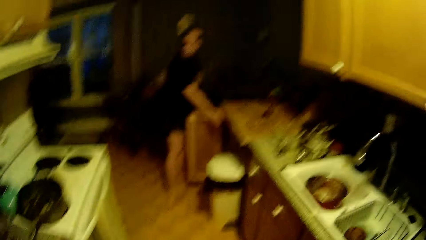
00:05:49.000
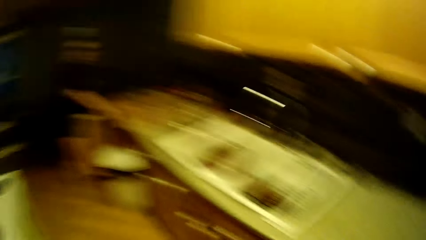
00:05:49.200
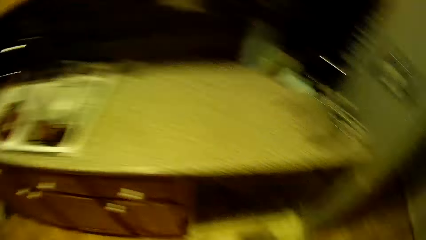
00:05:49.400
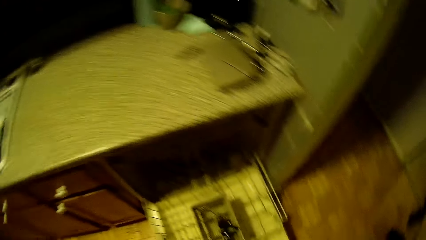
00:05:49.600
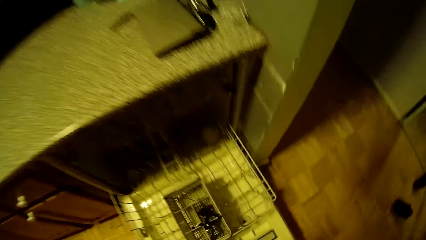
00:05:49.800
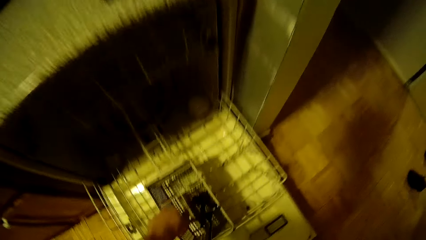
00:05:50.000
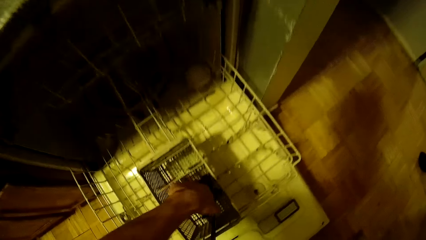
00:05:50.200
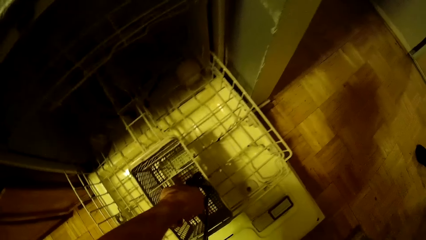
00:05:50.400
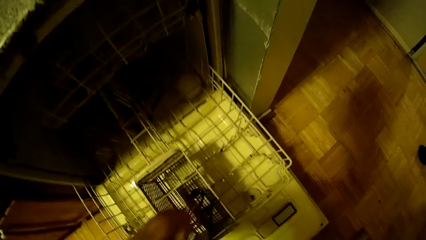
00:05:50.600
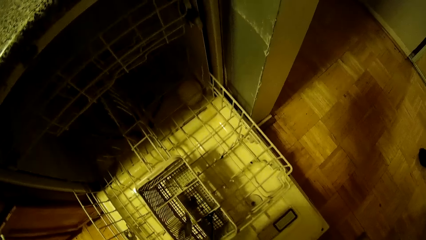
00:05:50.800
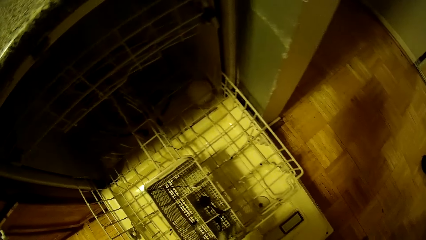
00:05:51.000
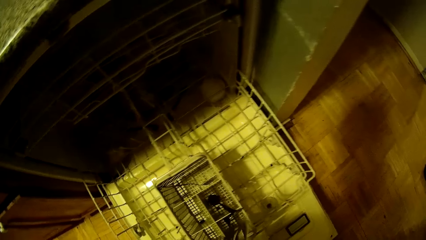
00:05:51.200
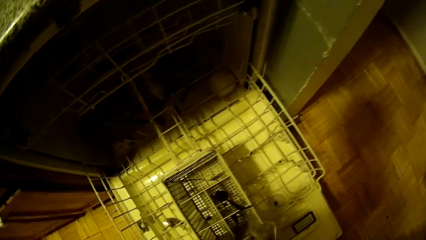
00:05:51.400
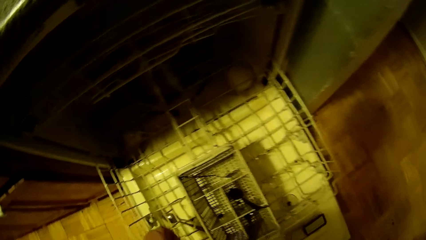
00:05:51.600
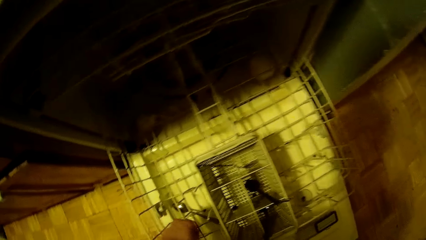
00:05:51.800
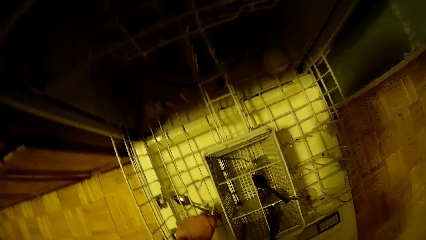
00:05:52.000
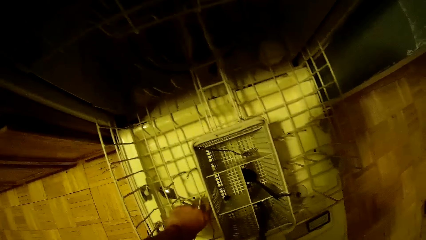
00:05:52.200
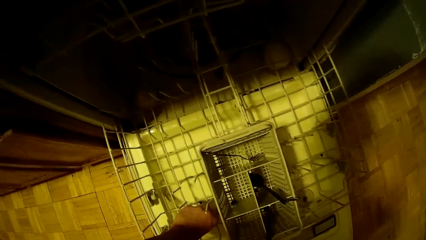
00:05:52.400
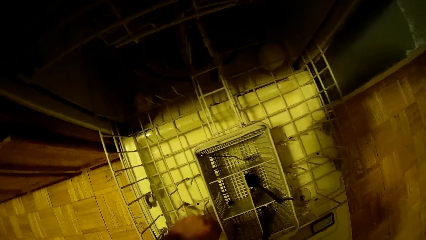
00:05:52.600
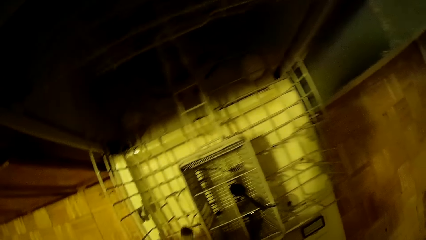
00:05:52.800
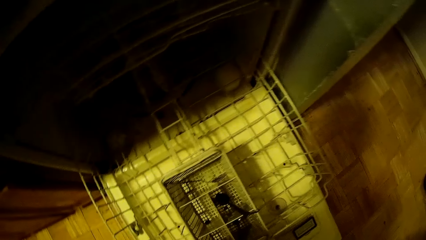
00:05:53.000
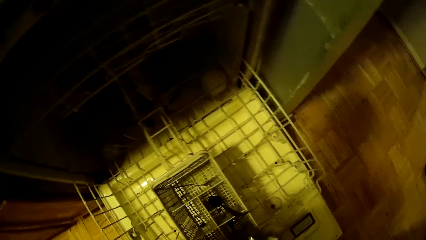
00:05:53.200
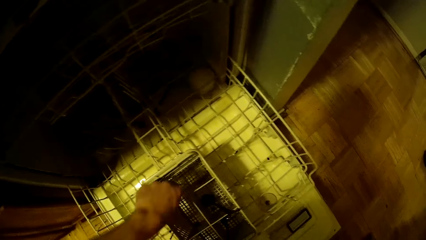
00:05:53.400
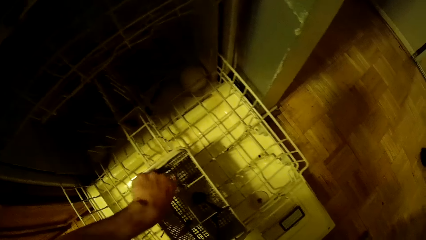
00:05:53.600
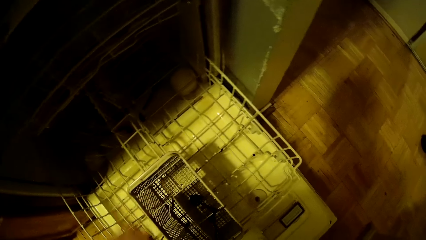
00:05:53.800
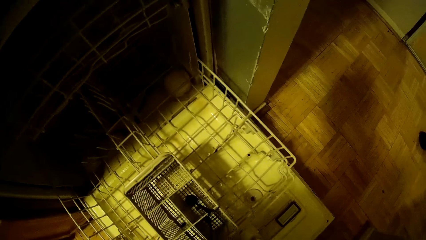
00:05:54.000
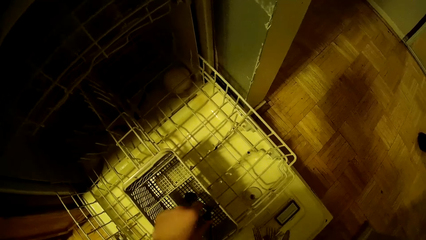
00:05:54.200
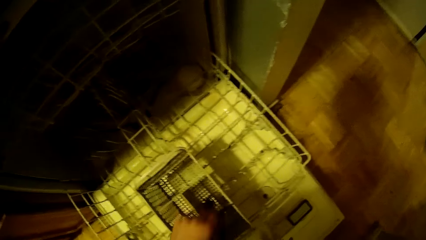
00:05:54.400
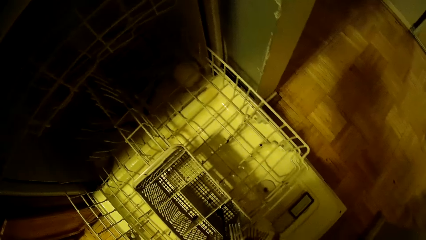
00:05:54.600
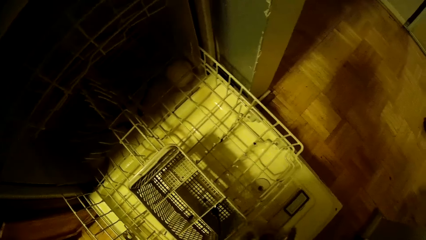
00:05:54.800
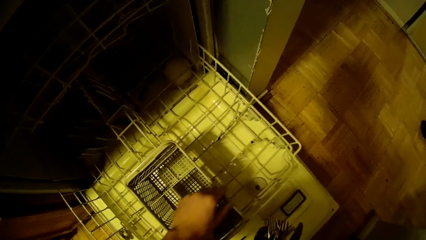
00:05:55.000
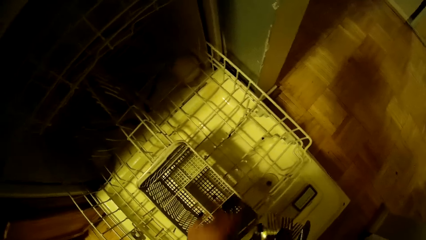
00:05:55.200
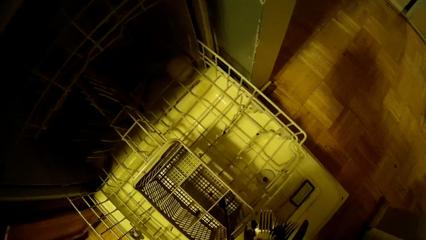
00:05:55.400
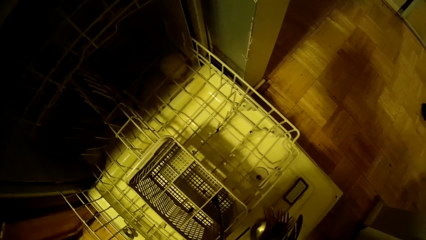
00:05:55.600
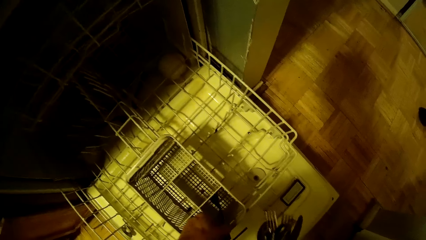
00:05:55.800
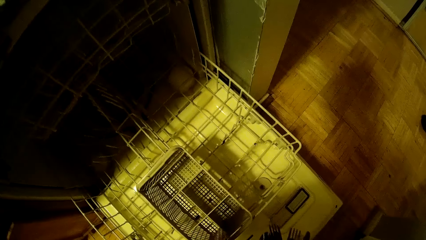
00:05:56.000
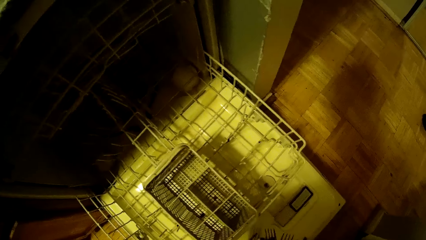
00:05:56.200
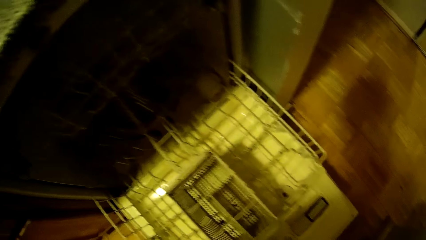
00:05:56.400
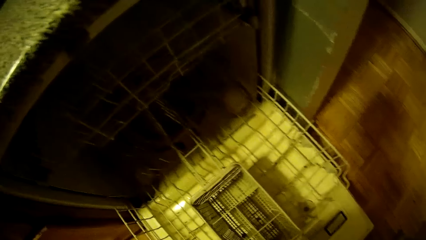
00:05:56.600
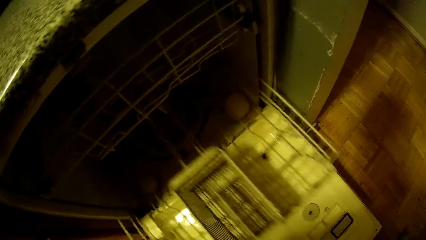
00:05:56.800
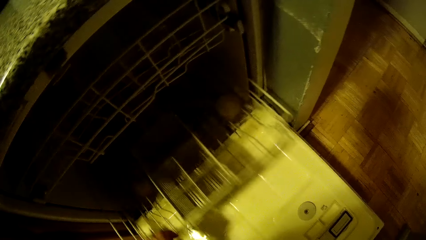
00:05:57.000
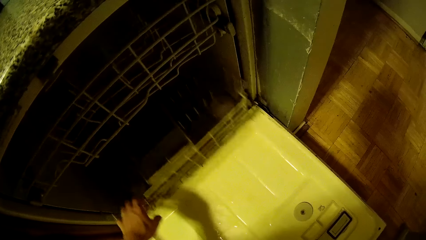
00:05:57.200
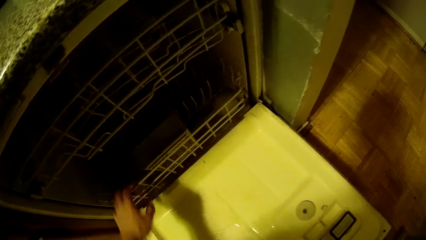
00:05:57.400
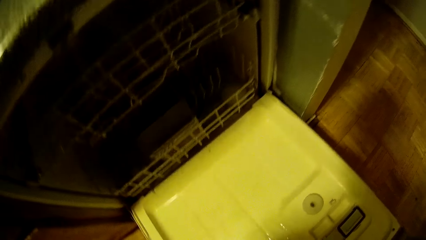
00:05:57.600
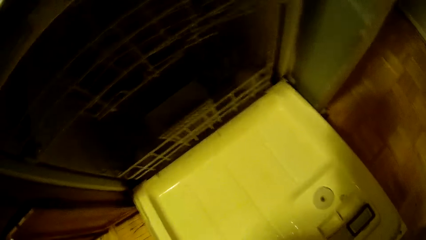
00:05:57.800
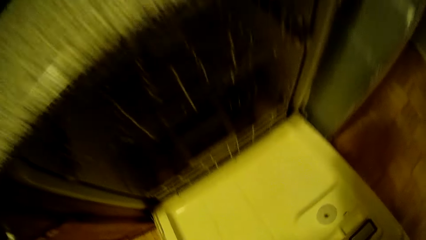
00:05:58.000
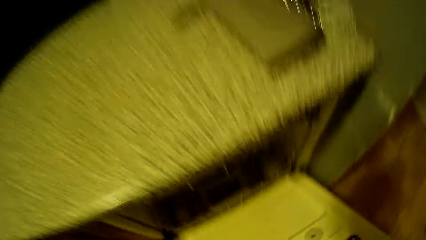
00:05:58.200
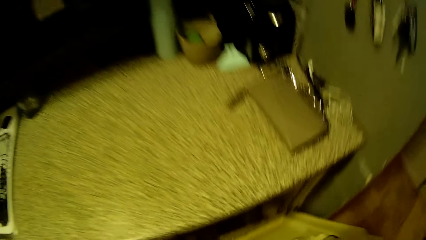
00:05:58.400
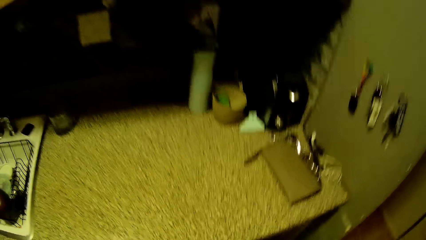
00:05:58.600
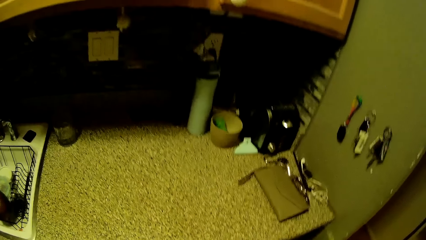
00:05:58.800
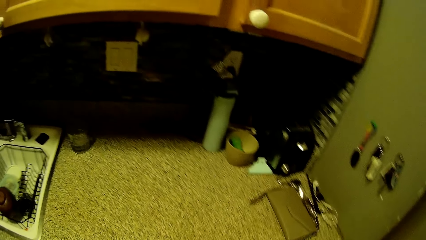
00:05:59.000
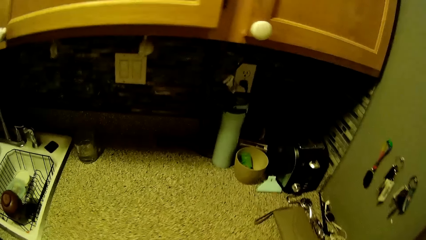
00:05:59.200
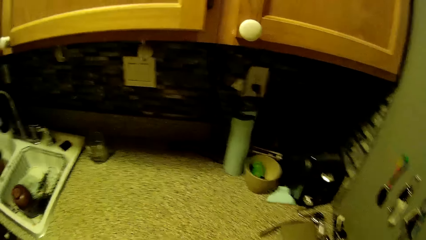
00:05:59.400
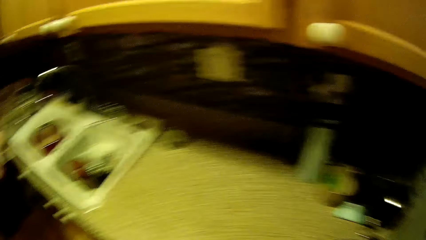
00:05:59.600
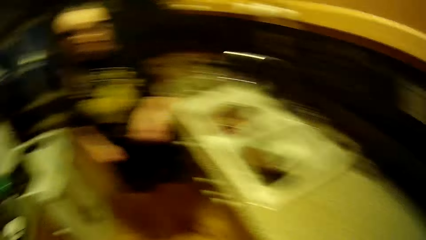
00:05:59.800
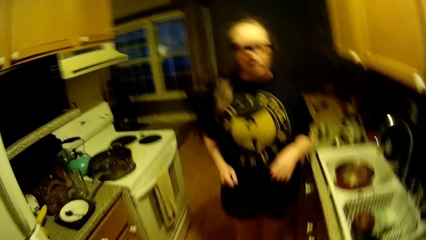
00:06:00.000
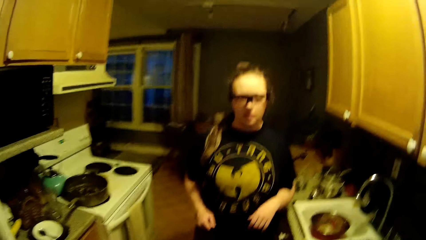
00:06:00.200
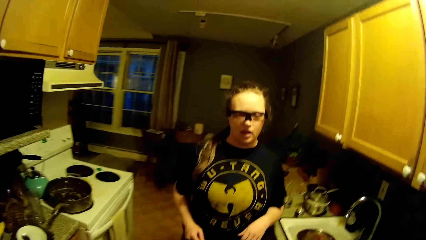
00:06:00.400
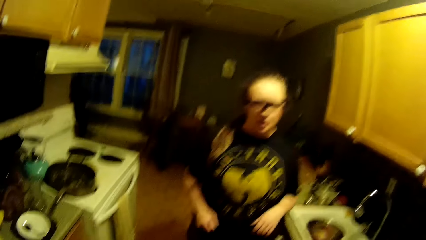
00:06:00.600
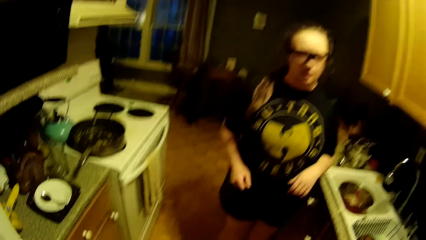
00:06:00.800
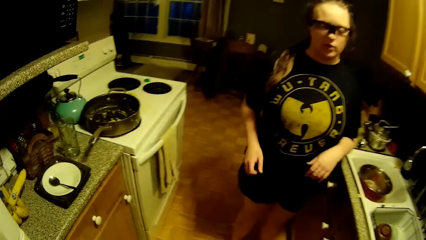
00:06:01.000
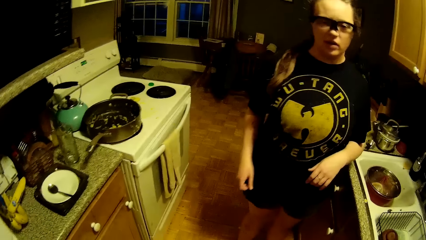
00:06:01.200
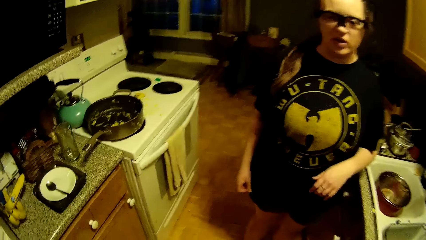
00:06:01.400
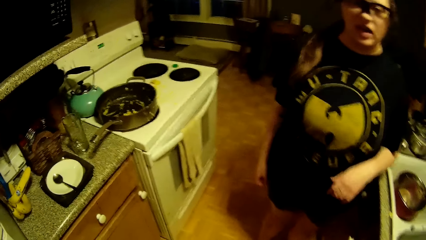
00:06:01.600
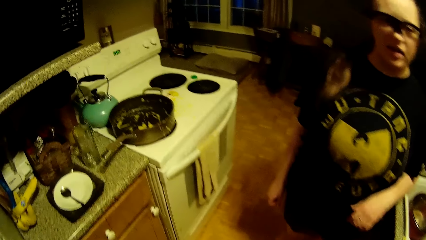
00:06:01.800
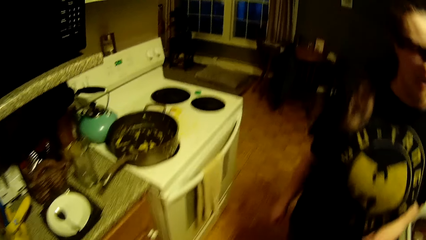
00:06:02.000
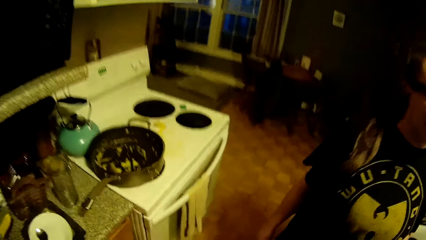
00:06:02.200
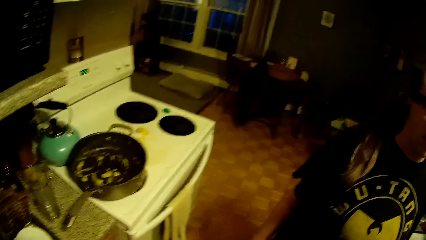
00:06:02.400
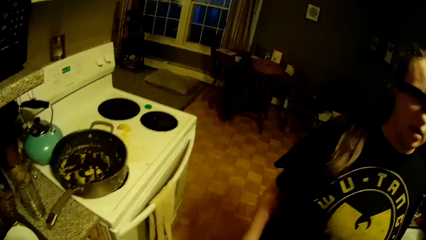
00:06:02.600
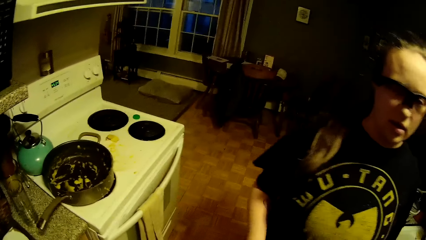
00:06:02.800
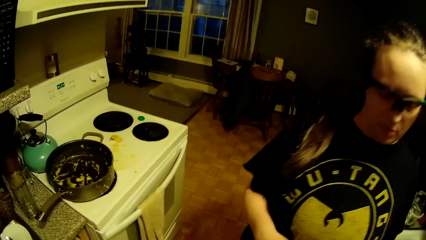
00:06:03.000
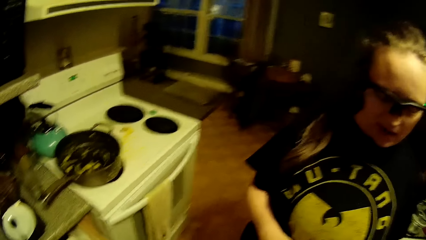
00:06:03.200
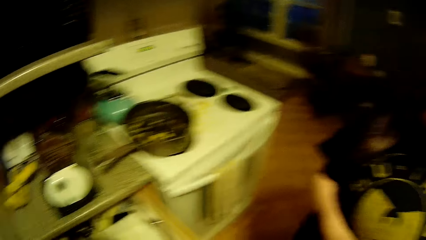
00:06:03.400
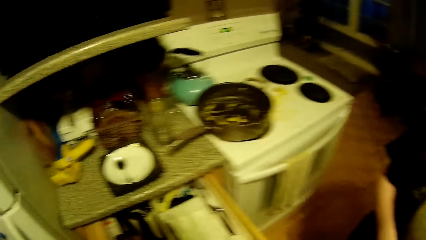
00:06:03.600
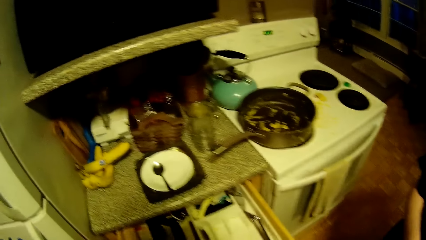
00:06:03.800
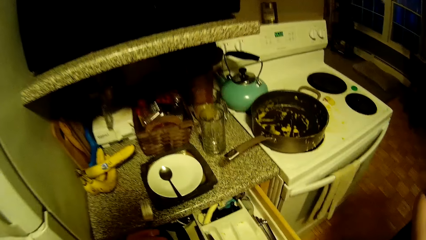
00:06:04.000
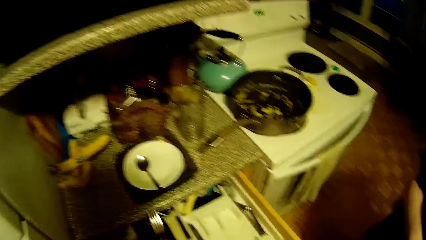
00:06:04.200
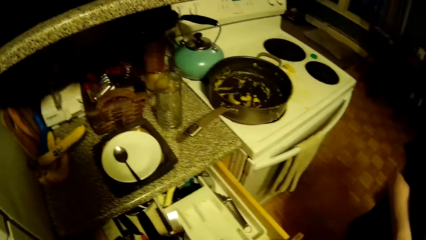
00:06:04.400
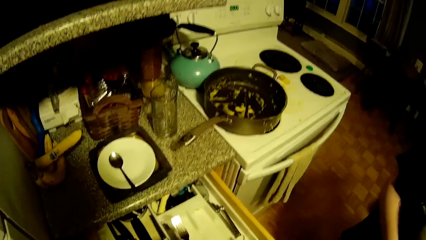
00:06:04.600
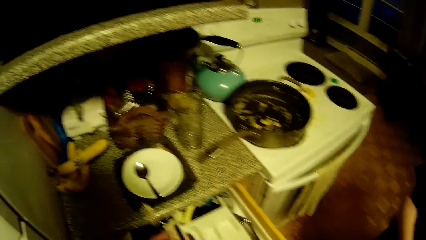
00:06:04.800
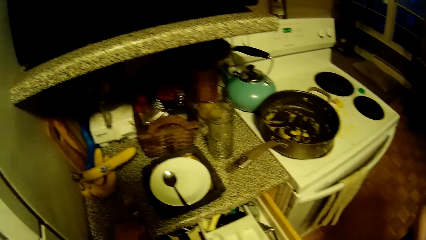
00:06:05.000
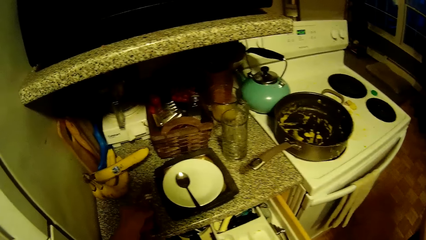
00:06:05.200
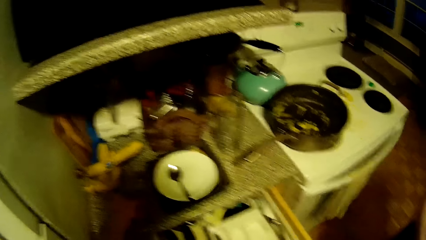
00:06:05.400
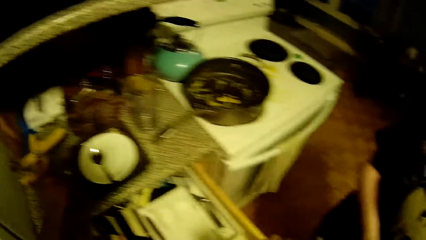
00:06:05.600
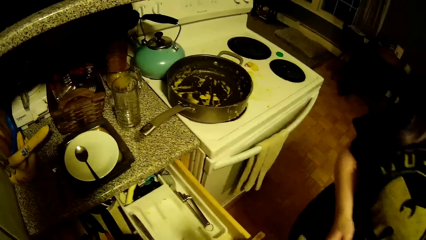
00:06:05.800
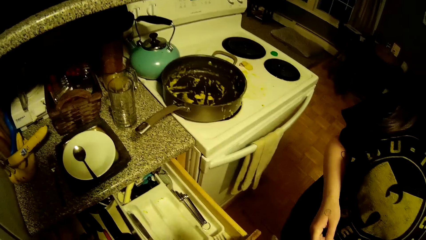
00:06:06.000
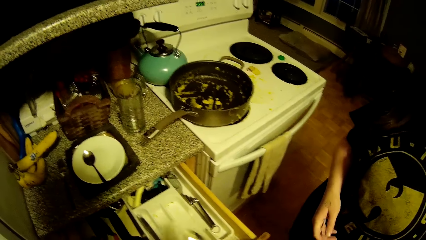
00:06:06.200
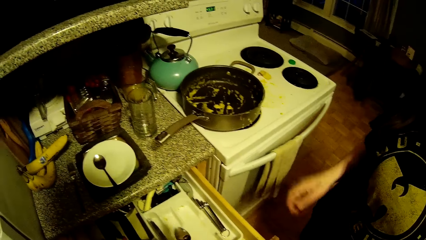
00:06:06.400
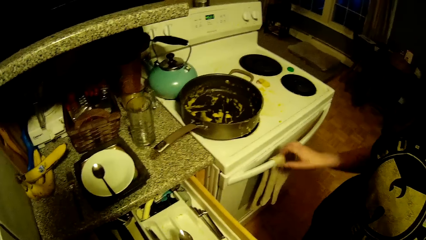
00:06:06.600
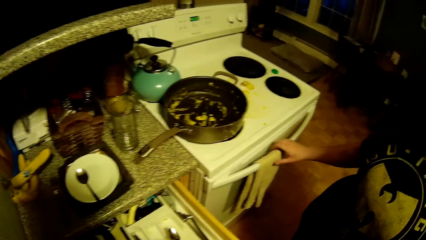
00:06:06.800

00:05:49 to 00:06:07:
A lady opens a cabinet. The camera wearer places a spoon in his left hand onto a plate on the kitchen counter. He picks cutleries from the dish washer with his left hand into his right hand. He pushes a dish washer rack with his left hand. He closes the dish washer with his left hand. He walks. He places a fork in his left hand onto the kitchen counter.
